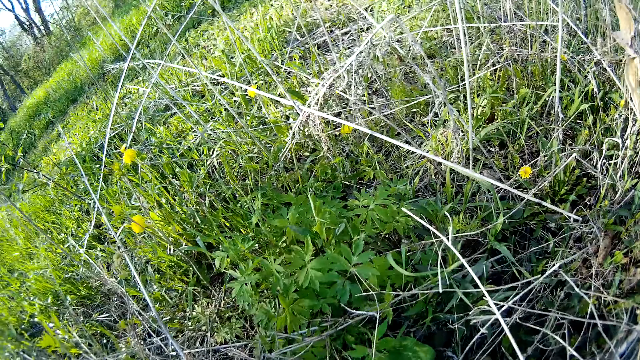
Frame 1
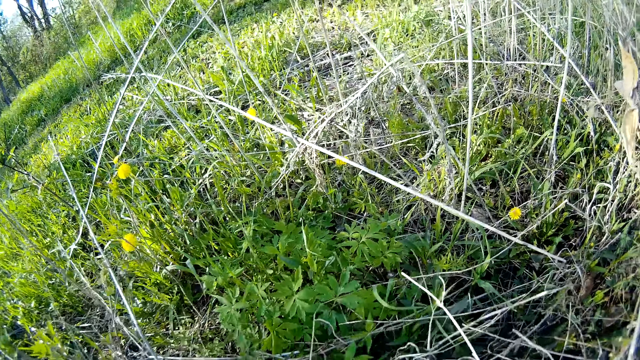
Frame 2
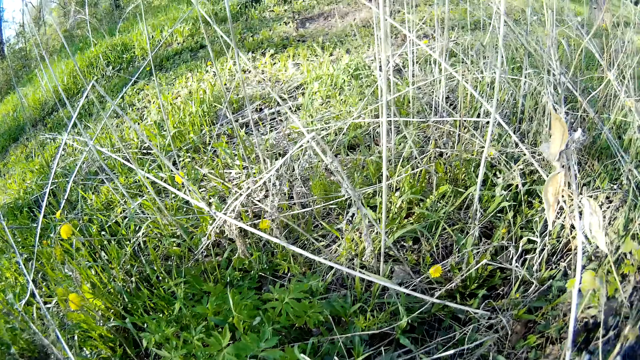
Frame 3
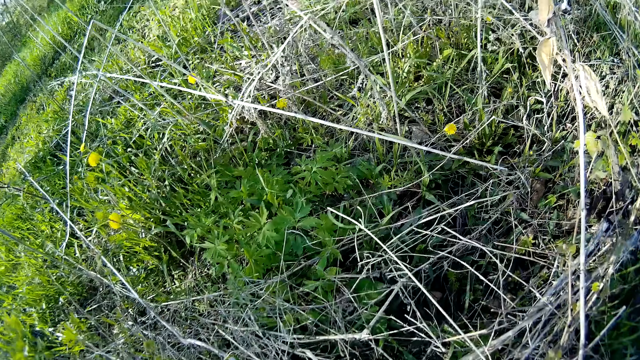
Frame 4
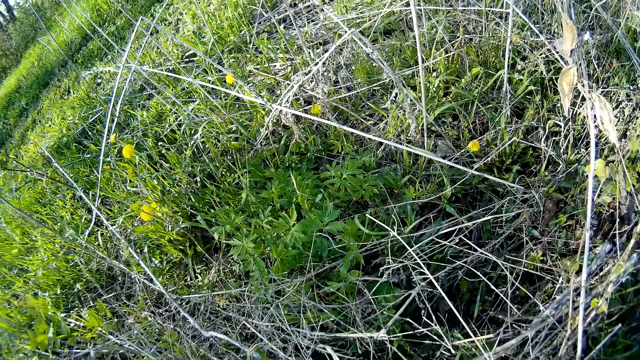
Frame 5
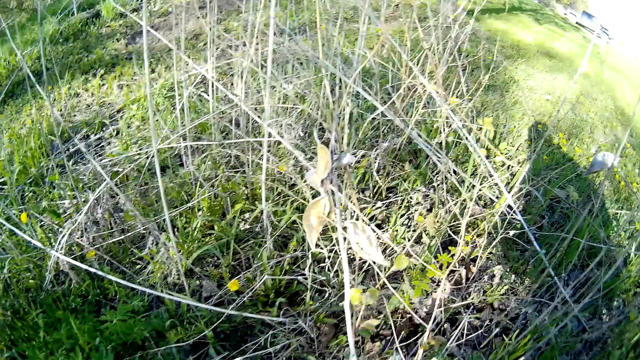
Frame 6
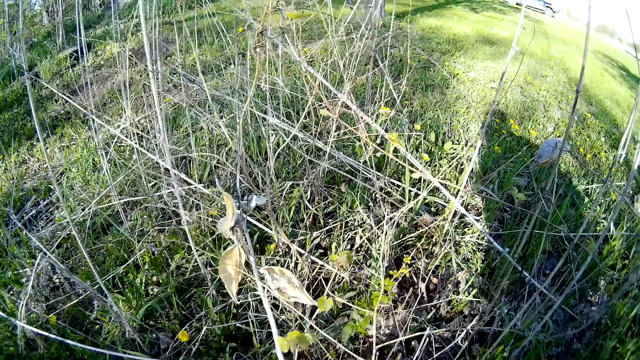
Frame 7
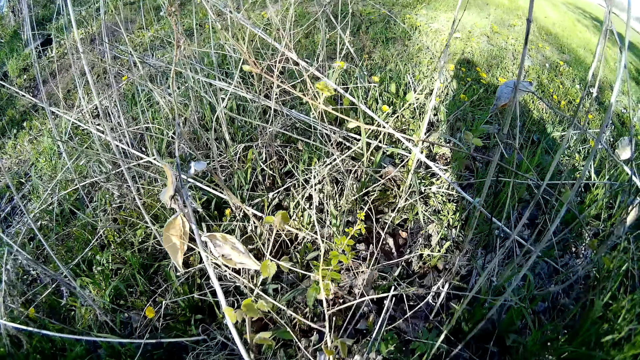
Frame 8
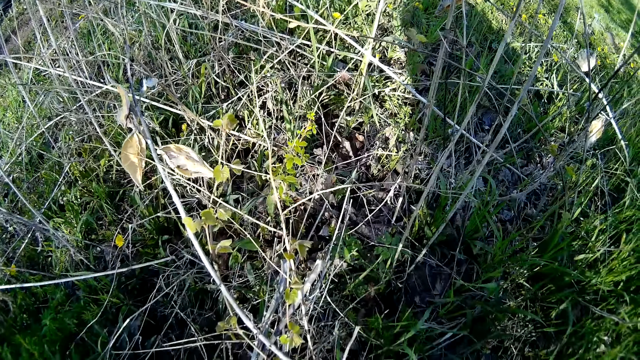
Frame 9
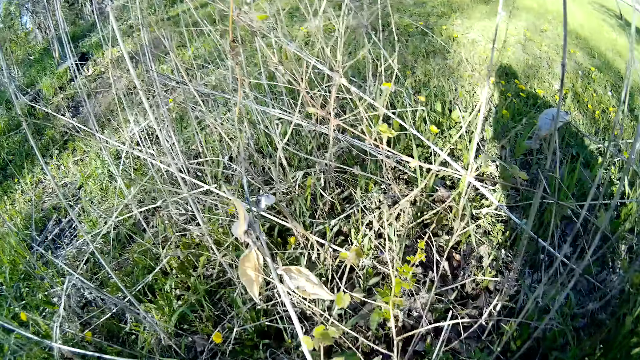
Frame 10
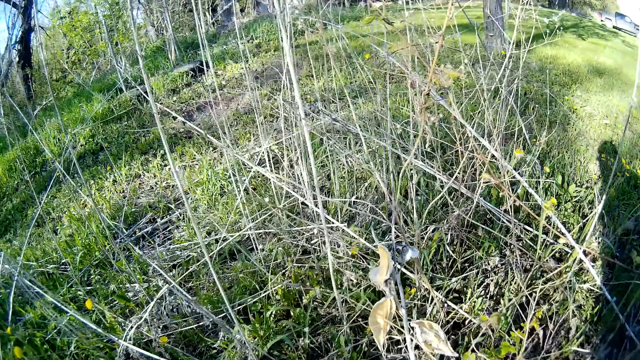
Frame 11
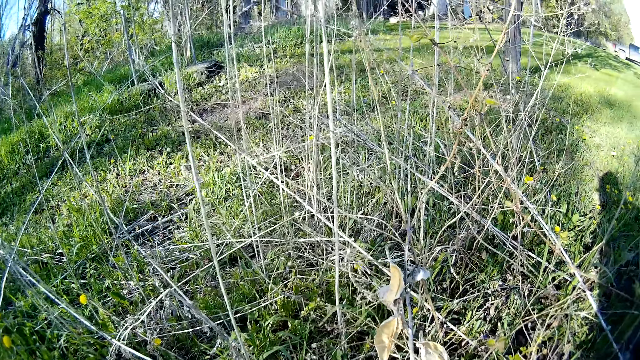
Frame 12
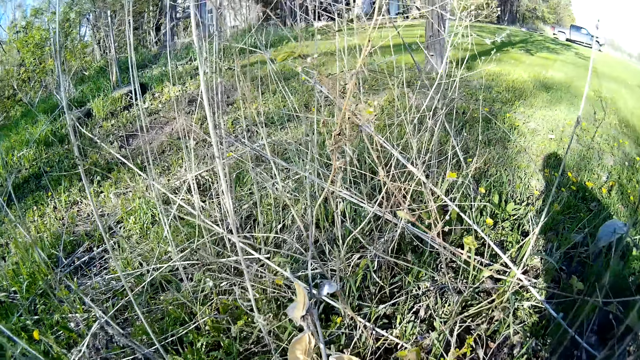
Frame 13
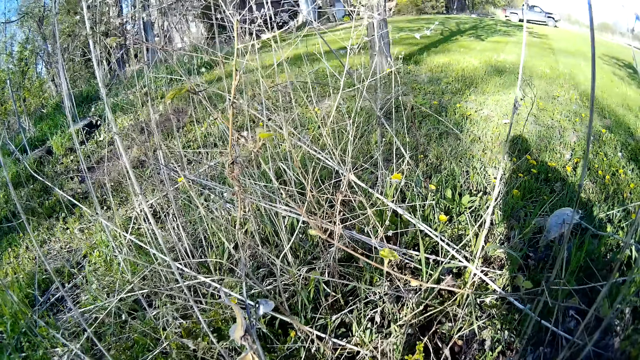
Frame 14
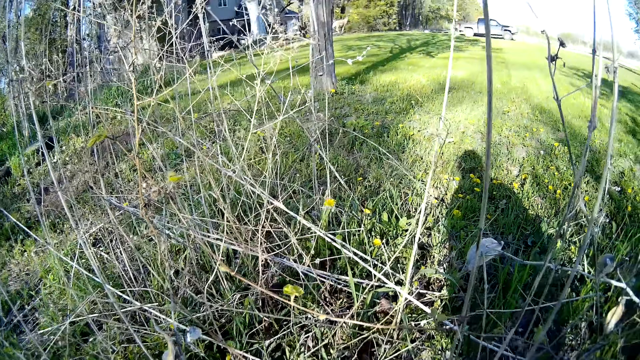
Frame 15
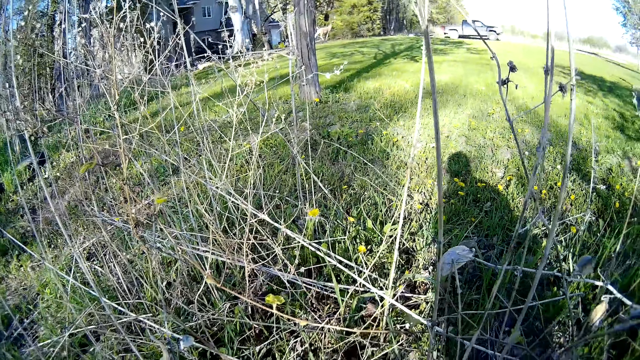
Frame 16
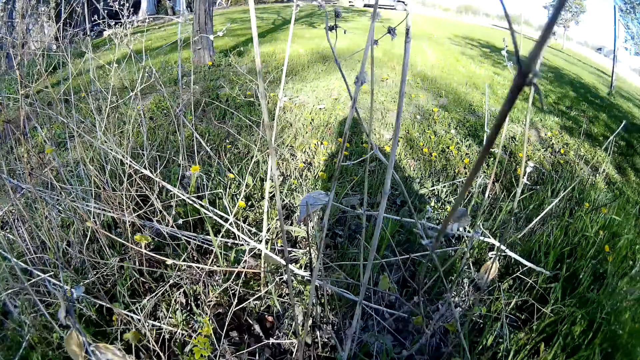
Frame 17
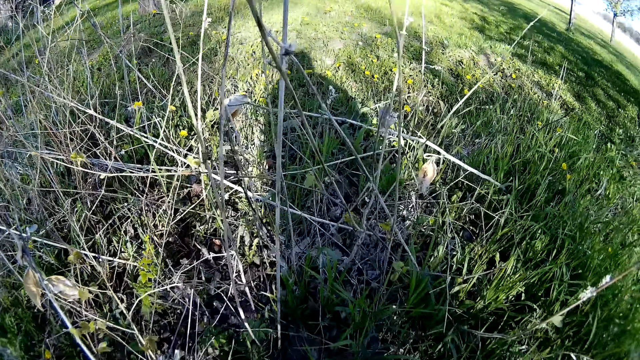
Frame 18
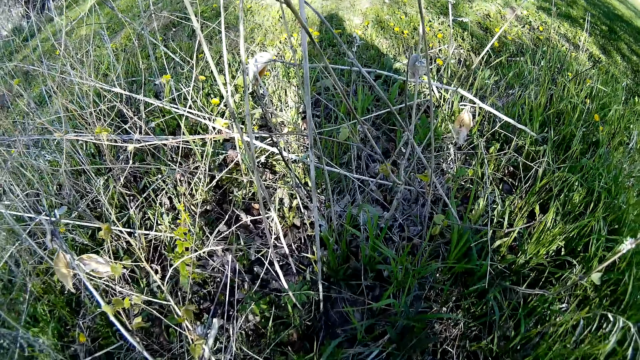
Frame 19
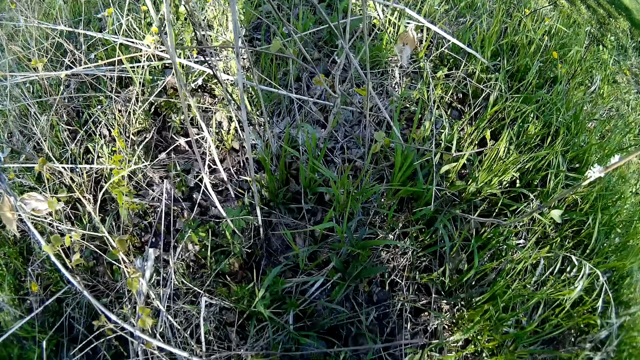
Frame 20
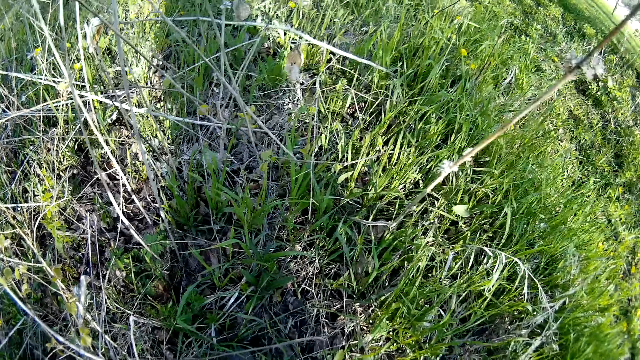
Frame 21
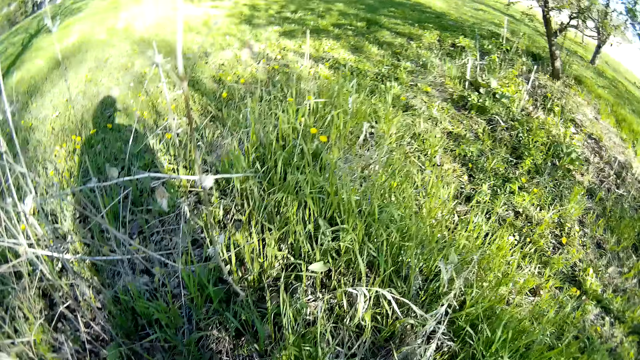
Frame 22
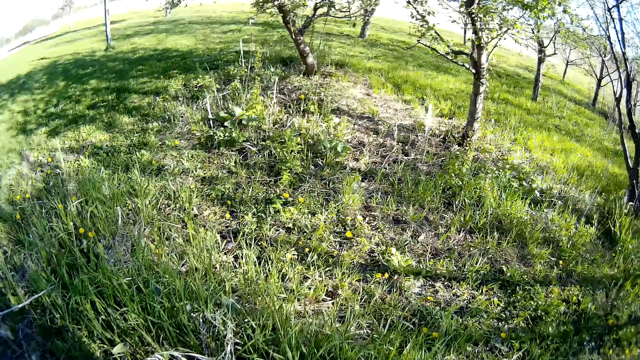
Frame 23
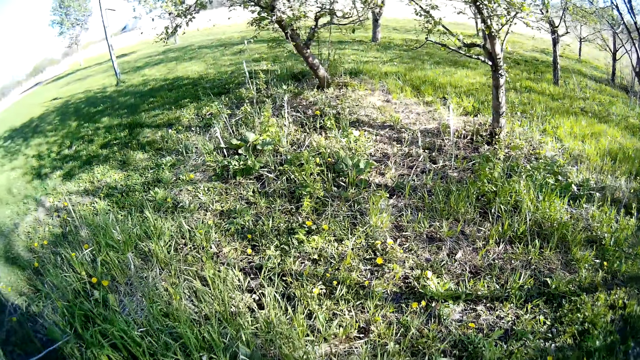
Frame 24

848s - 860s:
The camera wearer looks around.

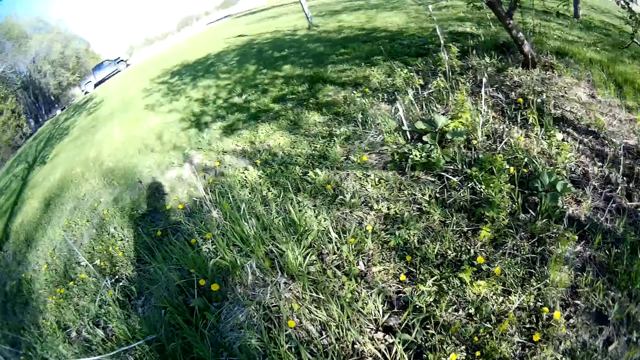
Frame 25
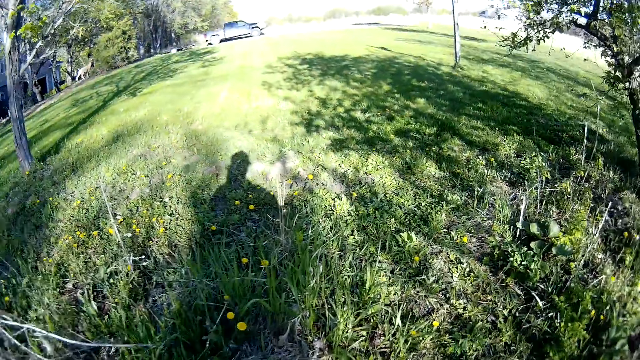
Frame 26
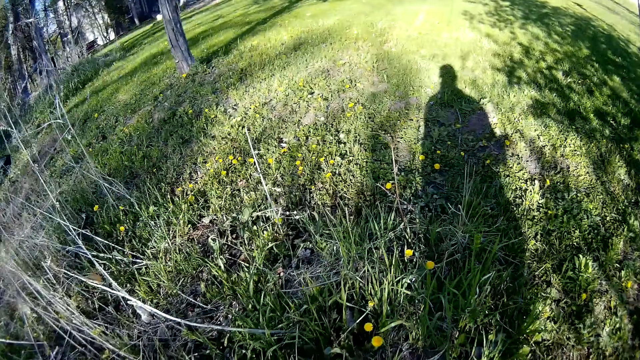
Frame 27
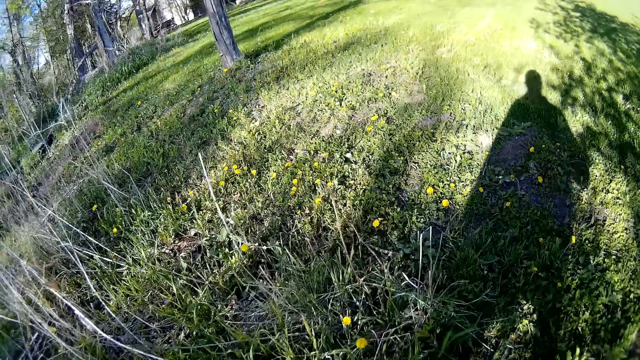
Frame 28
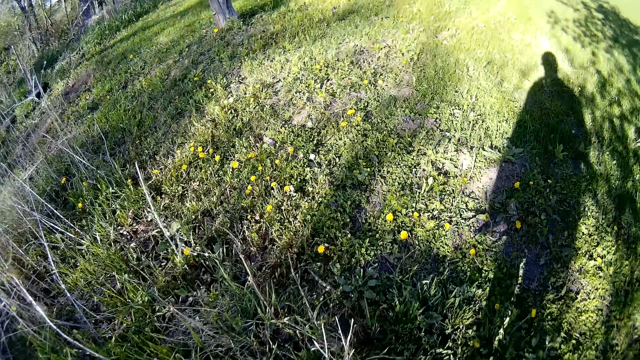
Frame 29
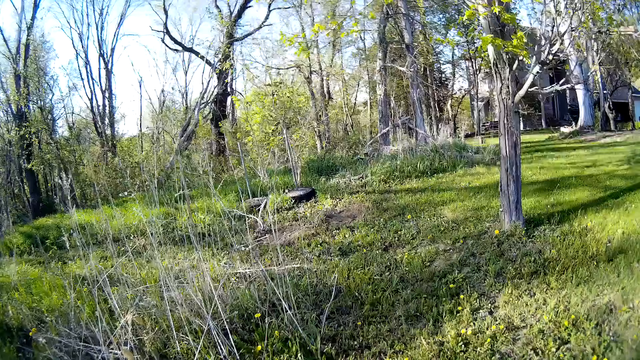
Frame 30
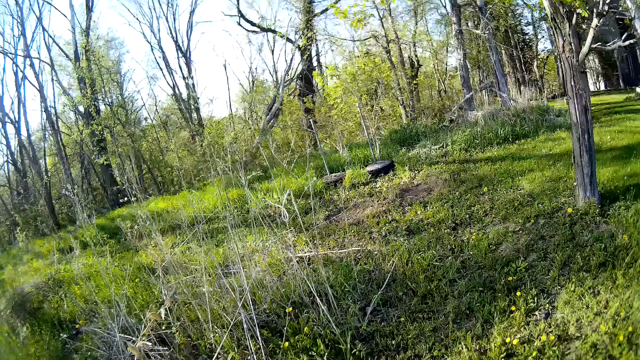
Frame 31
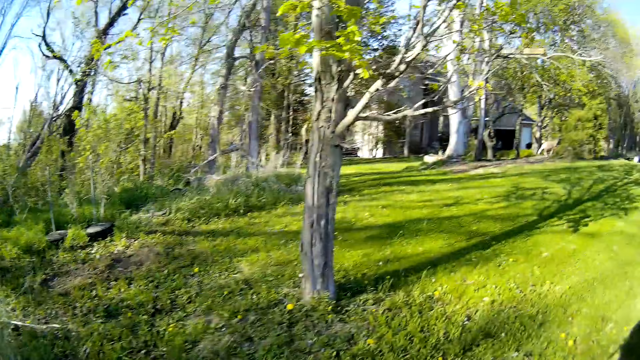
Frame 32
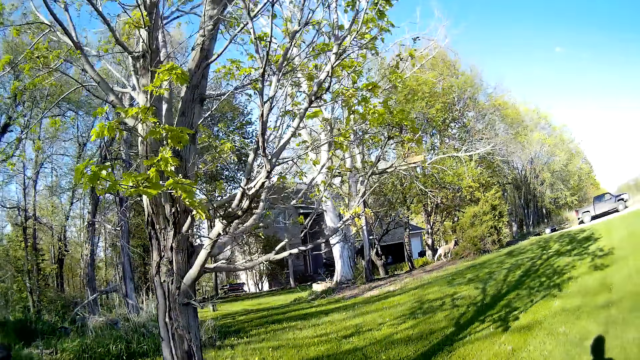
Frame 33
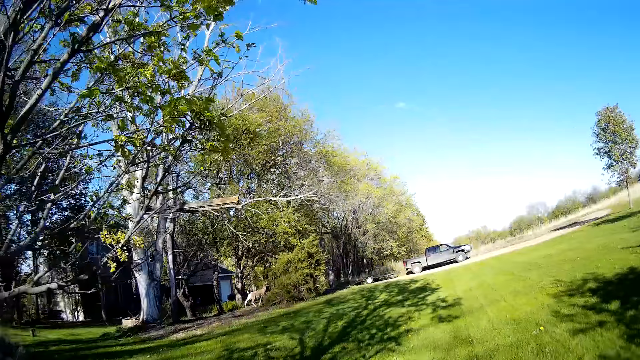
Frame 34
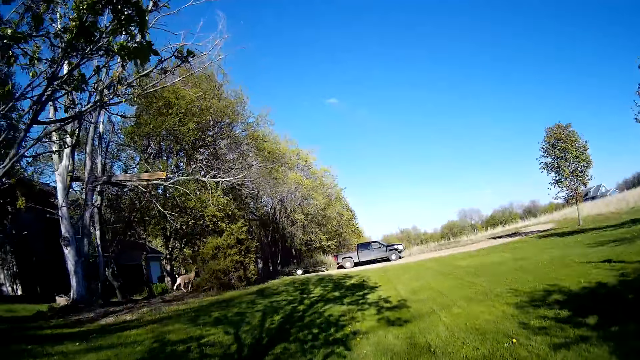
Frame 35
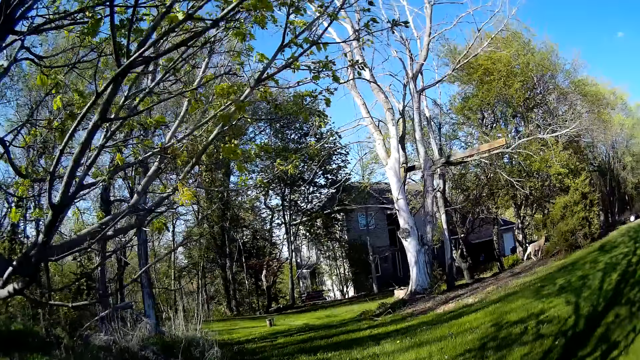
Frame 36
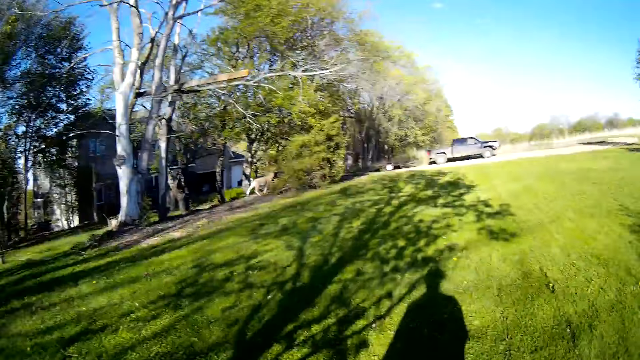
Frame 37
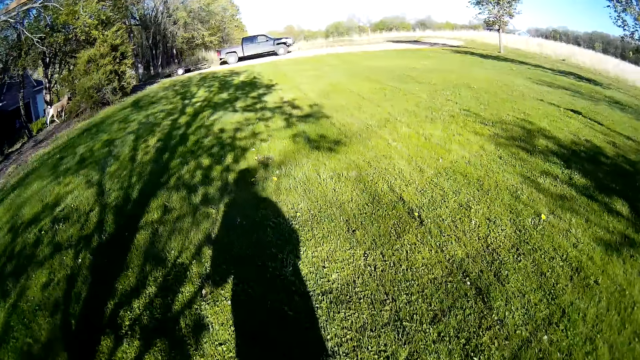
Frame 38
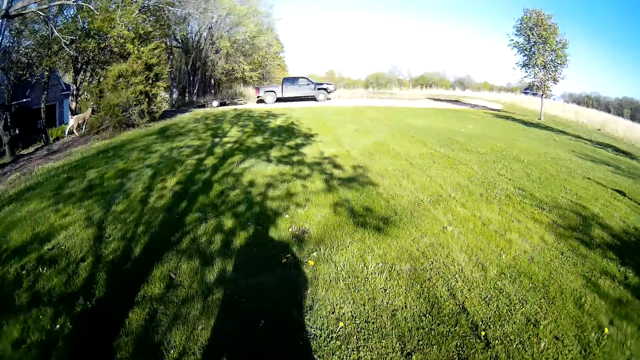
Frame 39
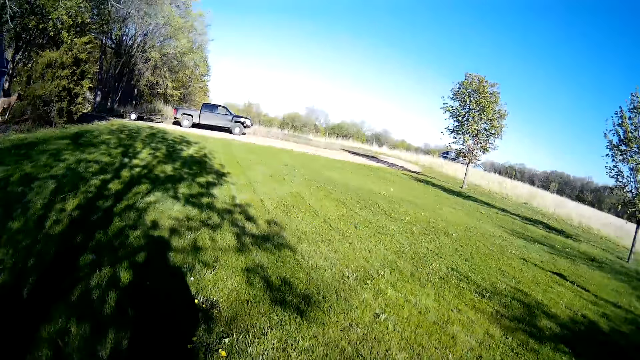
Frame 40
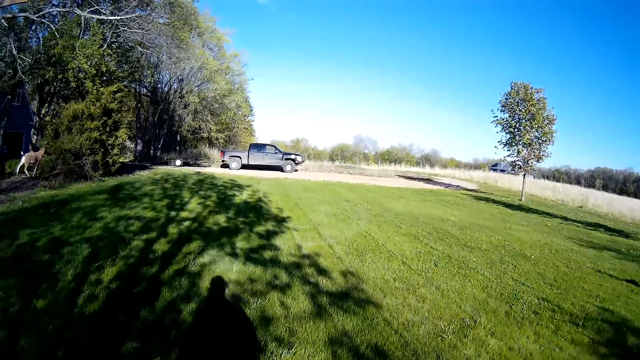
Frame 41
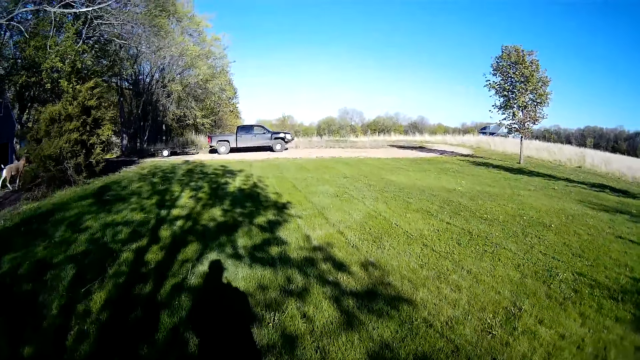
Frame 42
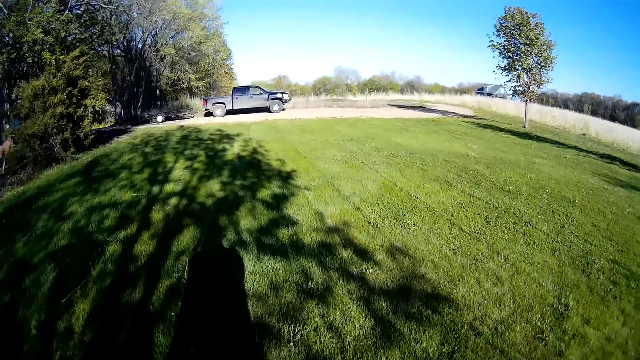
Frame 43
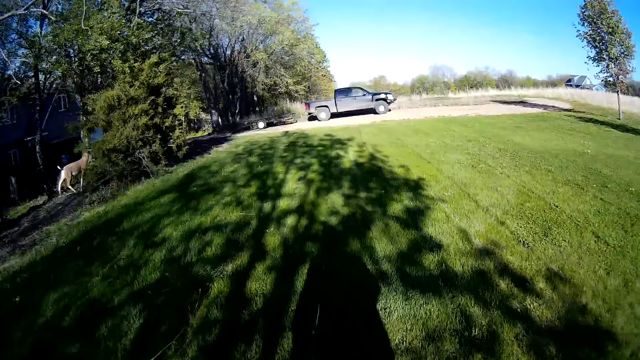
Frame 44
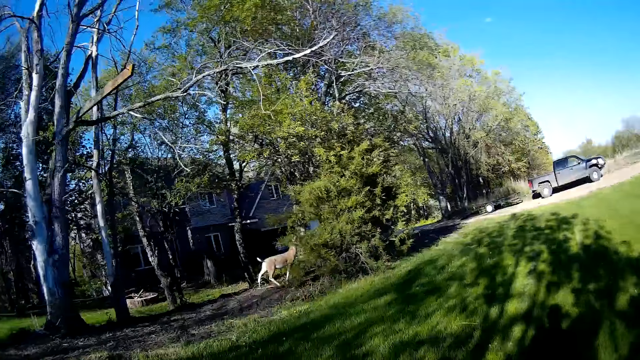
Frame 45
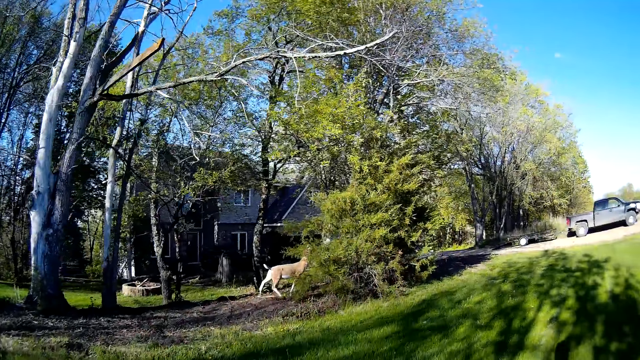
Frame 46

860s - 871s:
The camera wearer walks across the field.
